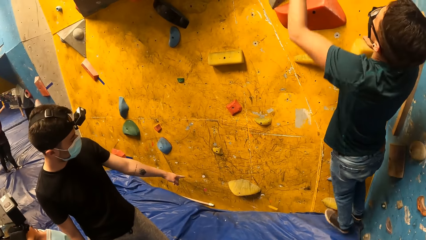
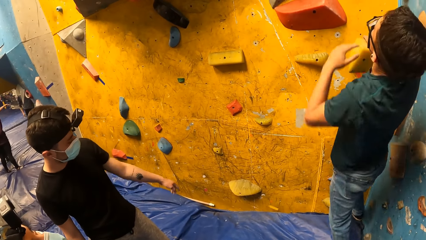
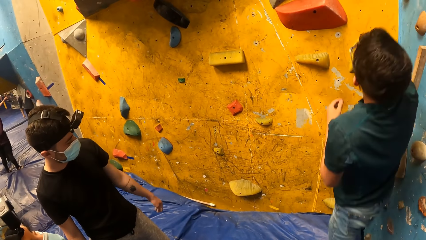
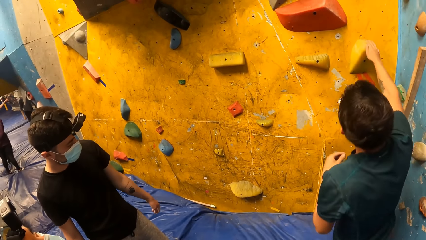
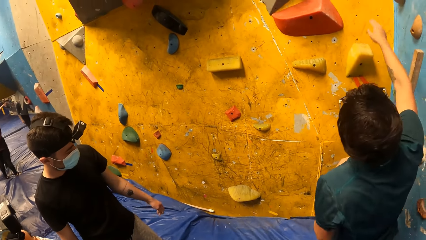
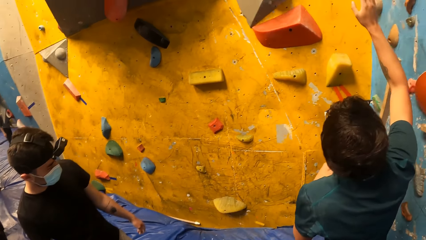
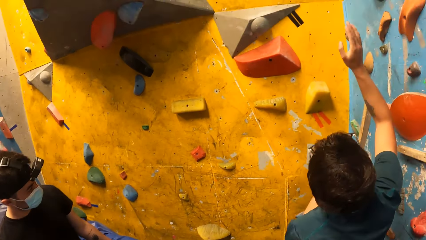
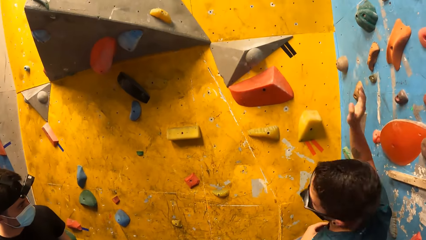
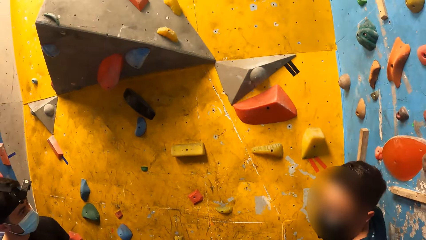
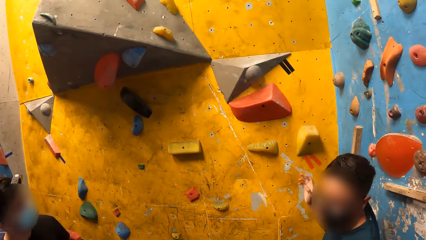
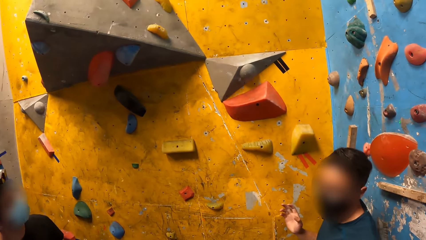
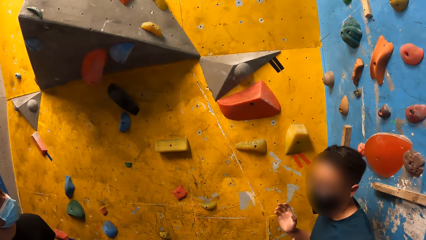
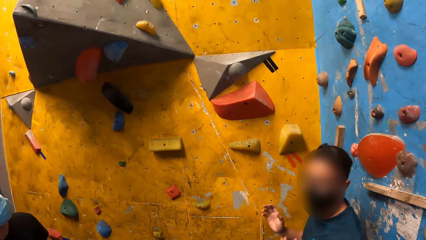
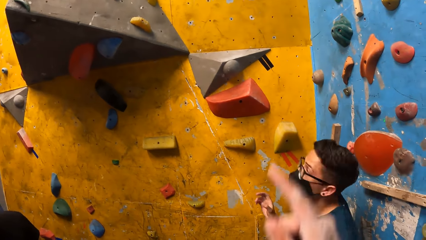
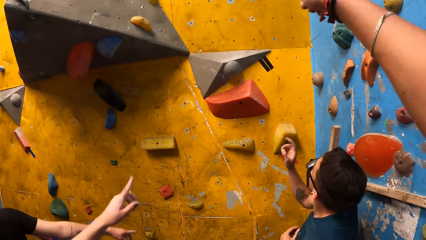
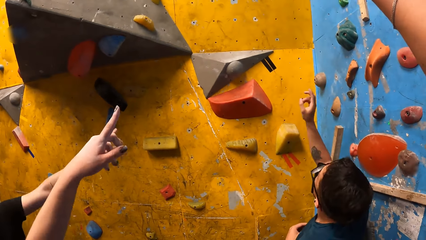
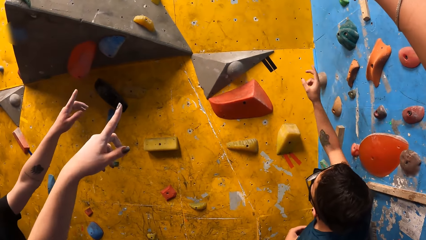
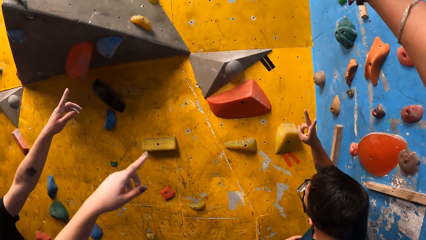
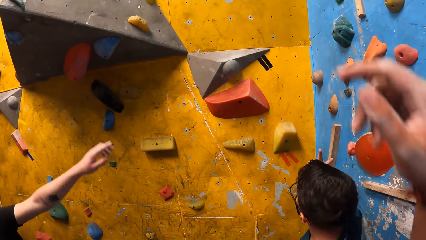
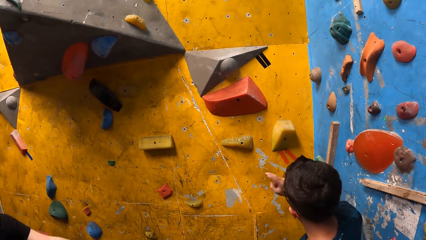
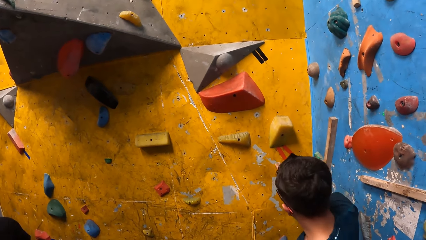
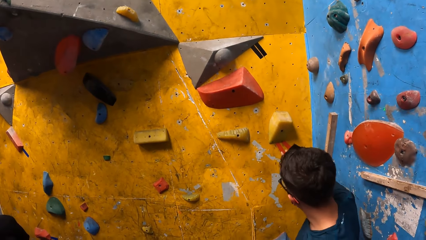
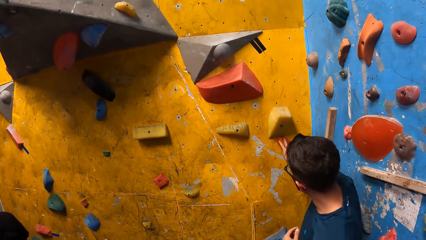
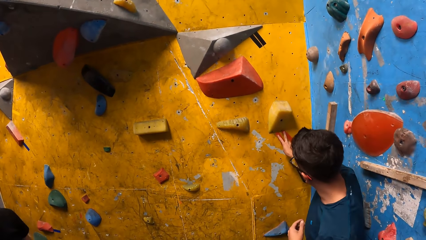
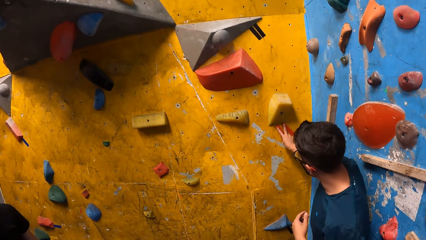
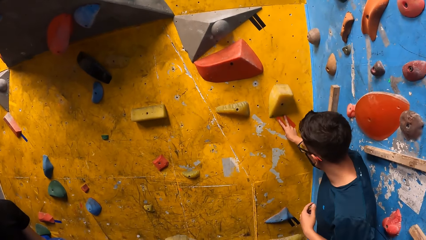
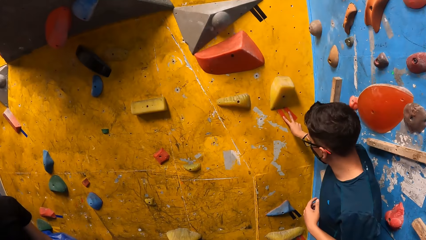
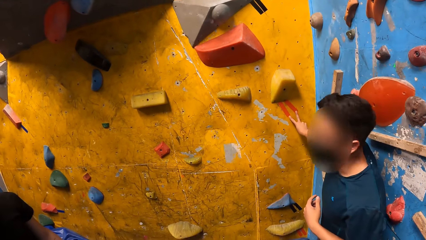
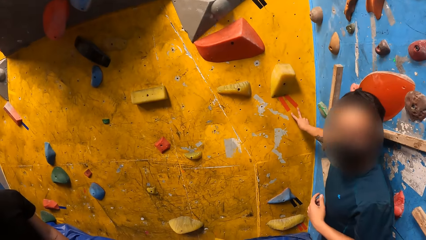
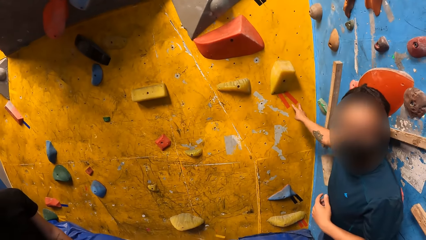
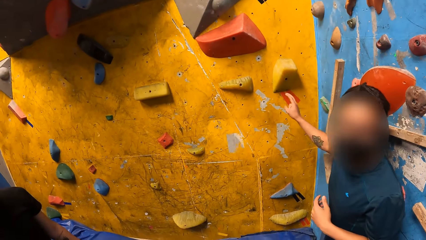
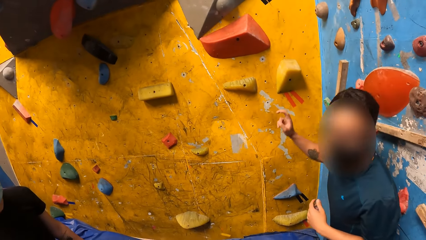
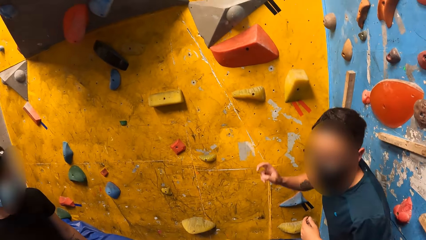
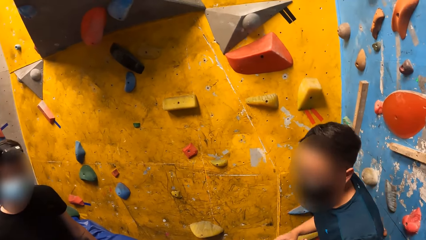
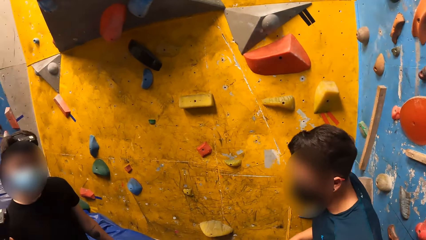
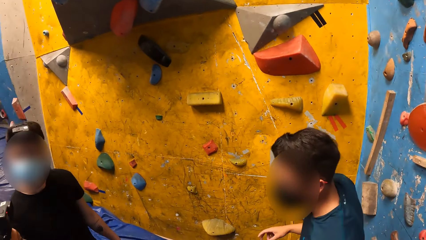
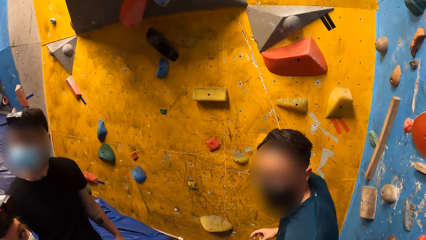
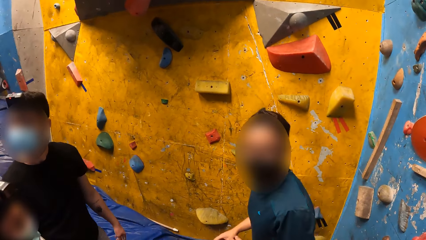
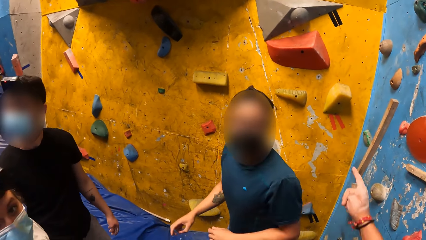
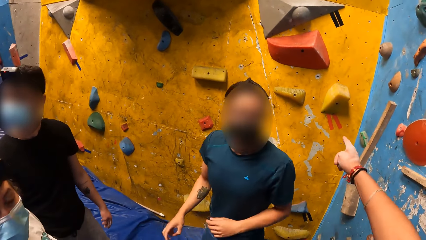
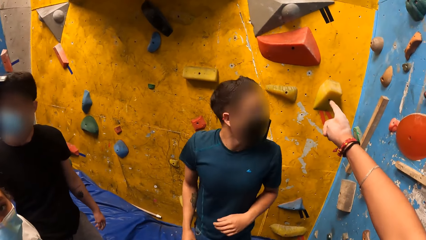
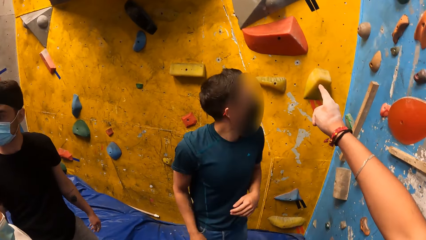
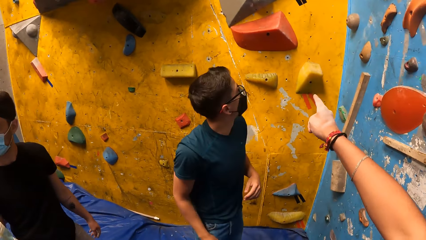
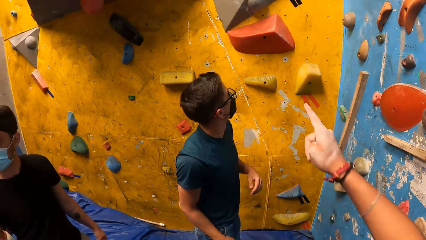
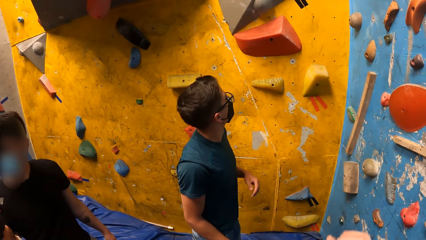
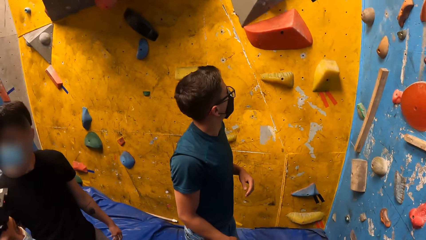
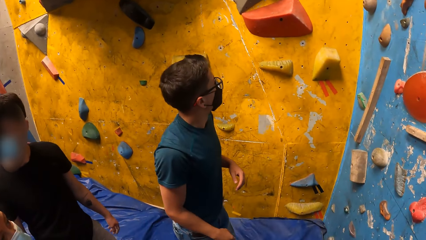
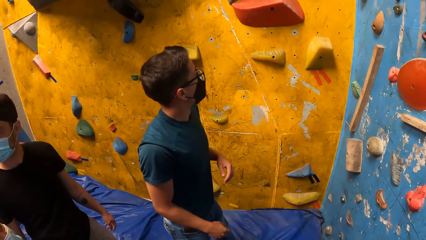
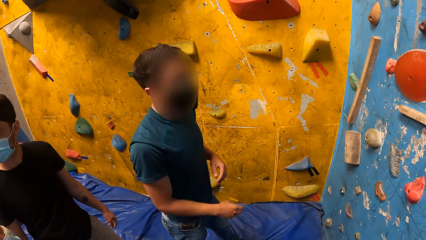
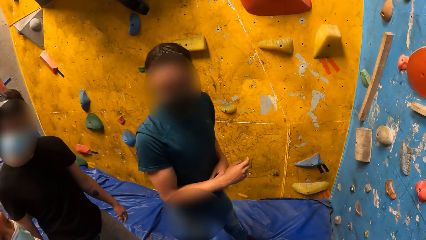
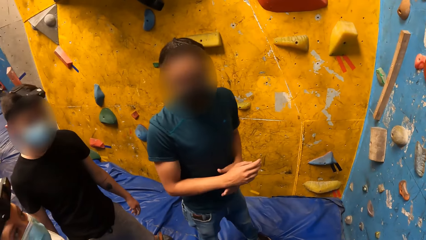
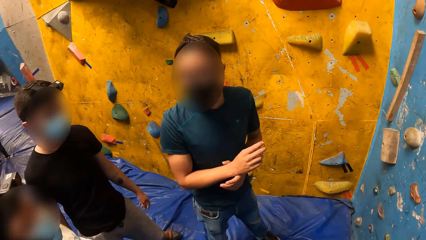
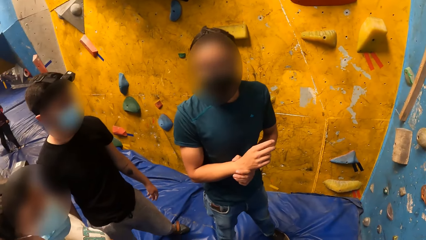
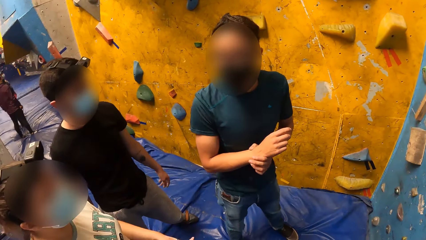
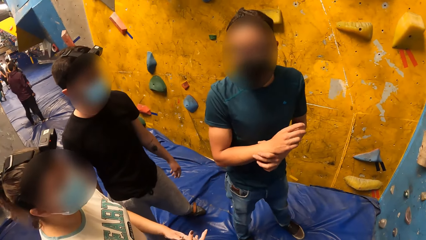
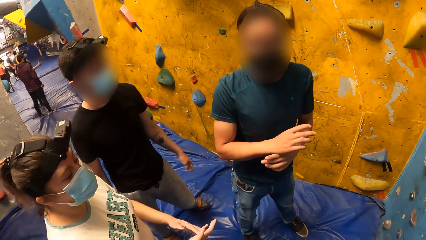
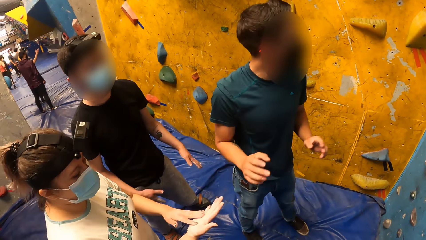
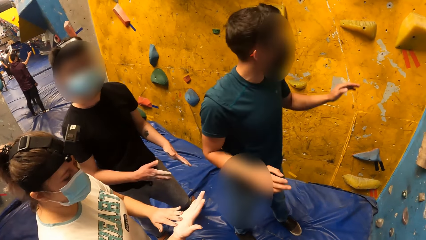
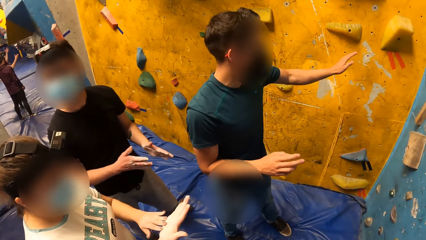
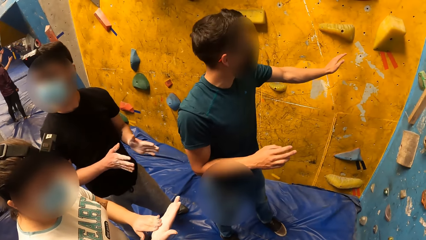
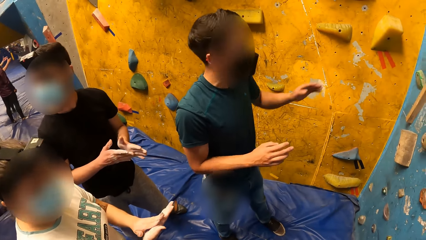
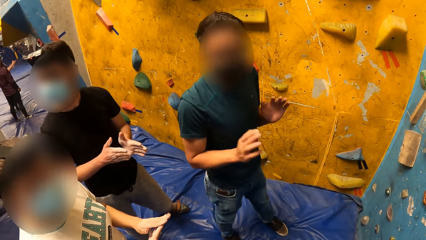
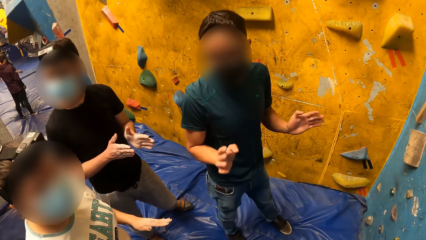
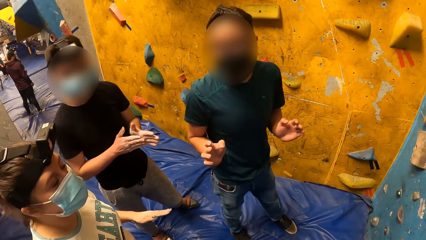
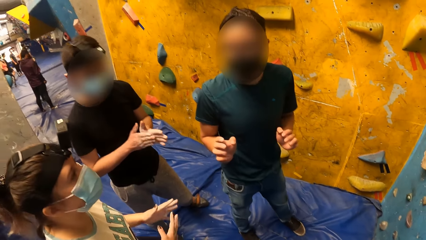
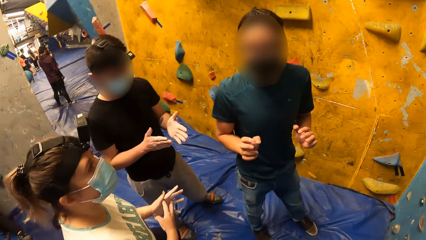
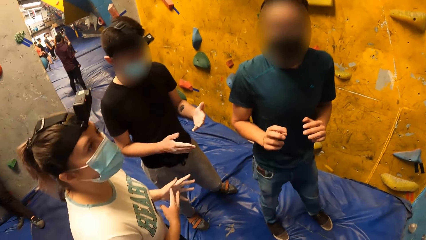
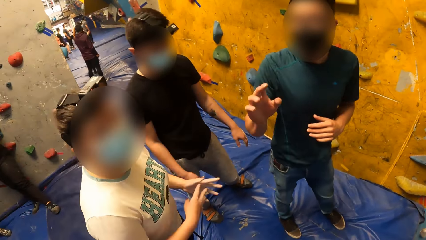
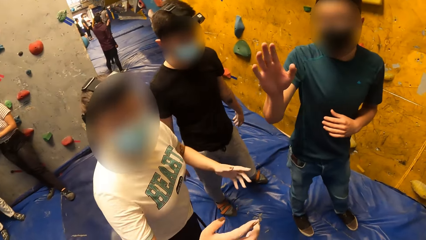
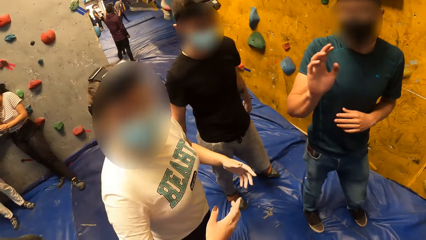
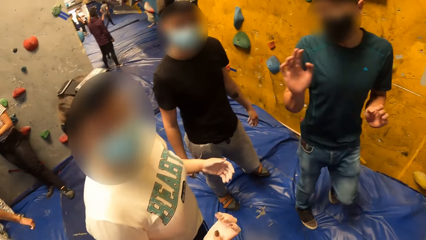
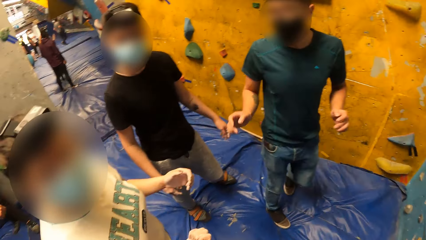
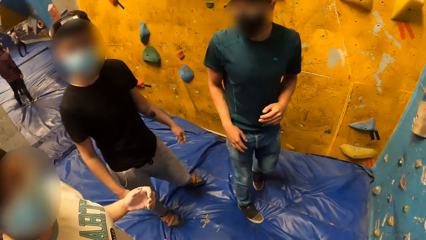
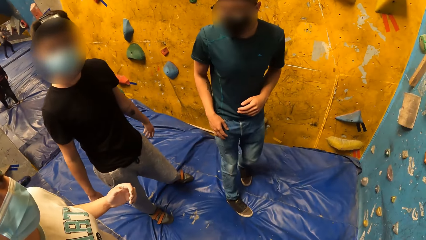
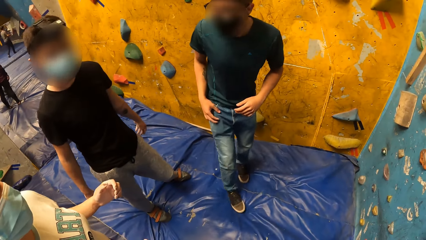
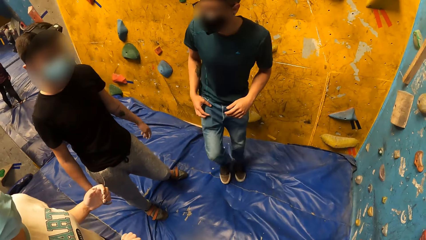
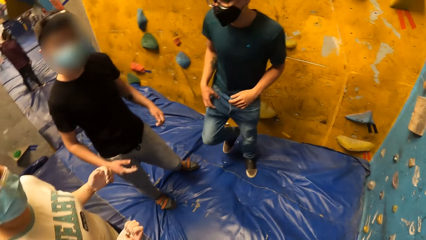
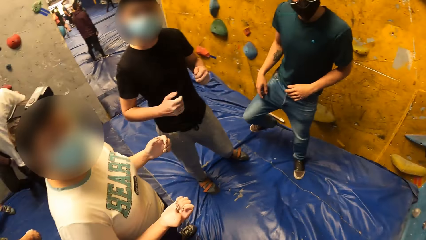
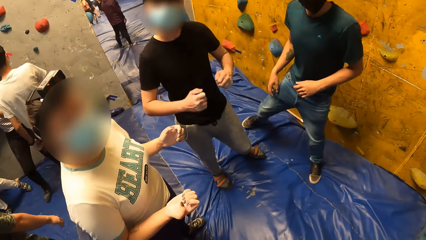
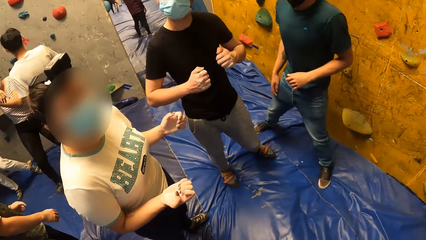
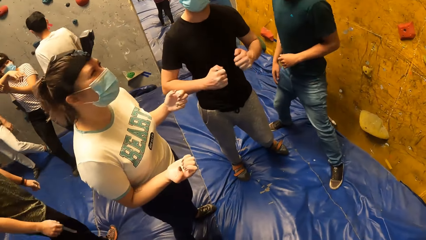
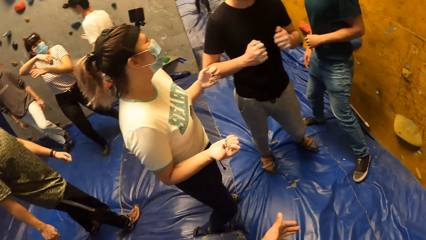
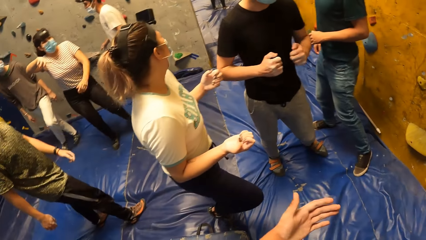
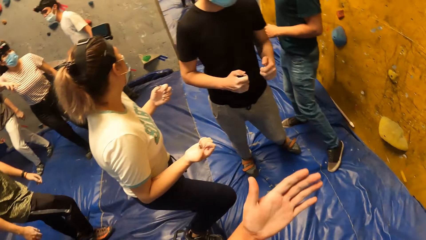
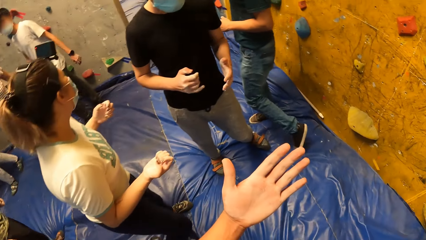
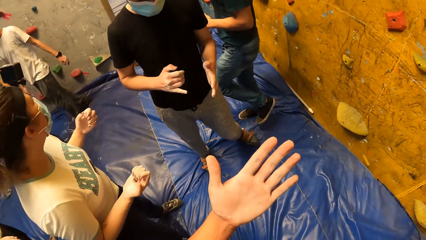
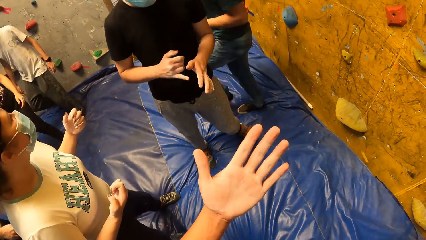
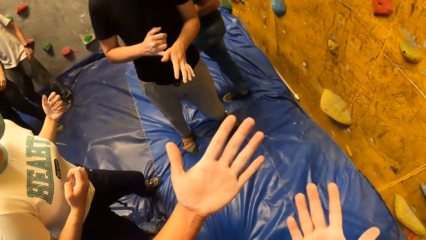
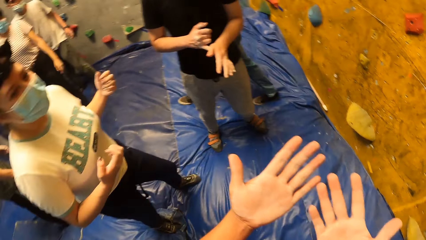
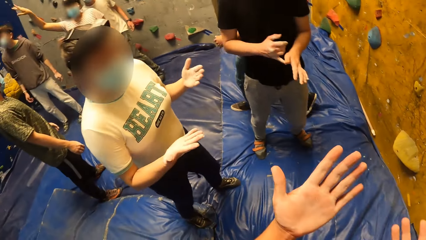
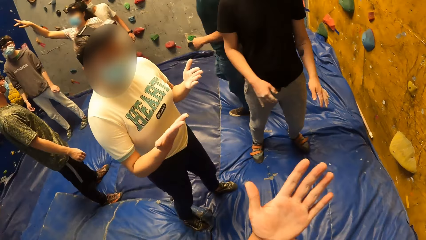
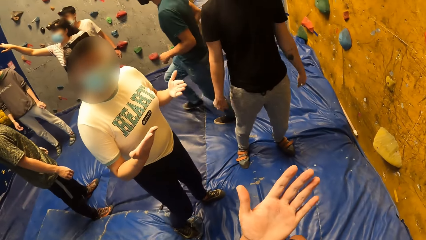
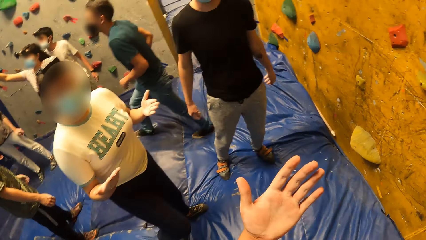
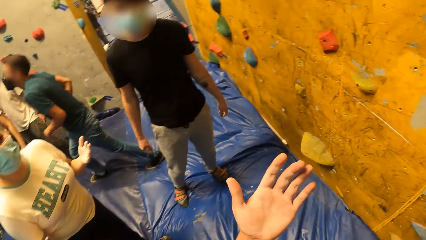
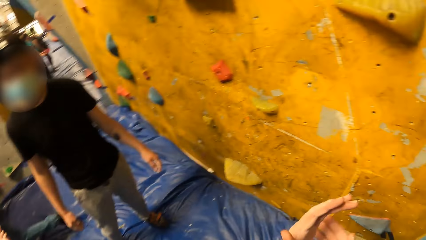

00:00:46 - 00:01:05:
A man jumps down from the bouldering wall to a crash pad. The camera wearer looks around. He points towards the bouldering wall with his right hand. A woman points towards the bouldering wall with her left hand. Another man points towards the bouldering wall with his right hand. The first man points up. The first man touches the wall. The camera wearer points towards the bouldering wall with his right hand and interacts with the first man. The woman rubs her palms together. The other man claps his hands. The woman interacts with the camera wearer. The camera wearer looks around. He examines his hands. He points around with his hand.
